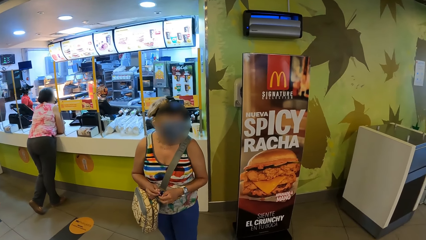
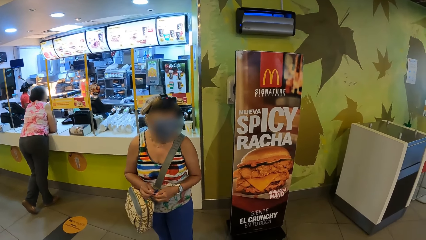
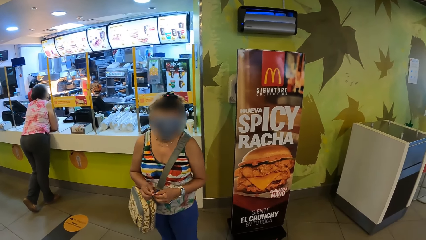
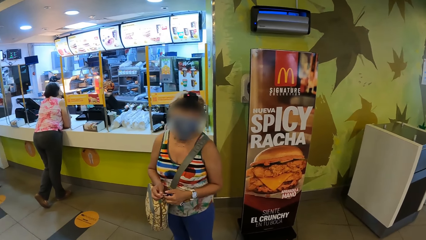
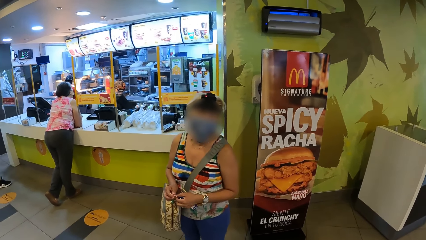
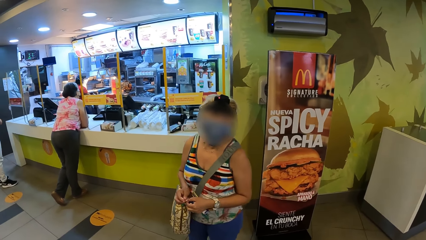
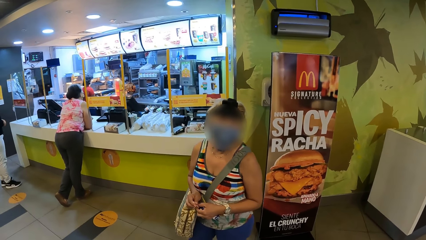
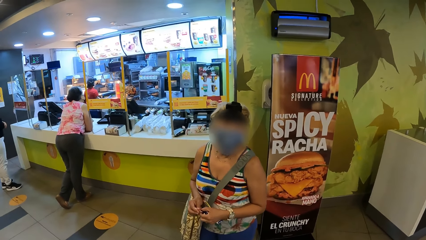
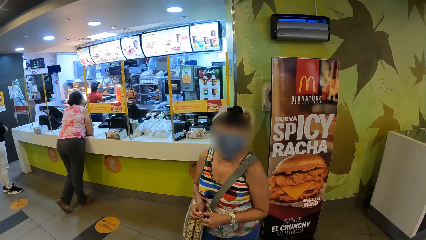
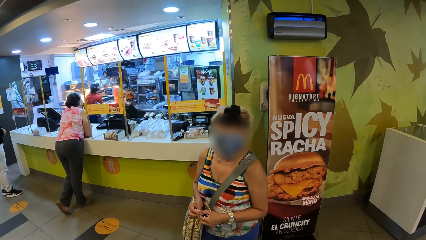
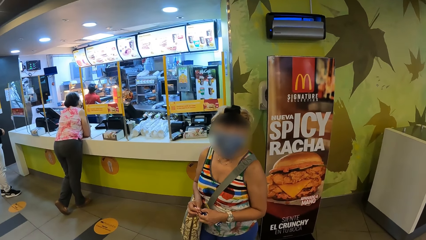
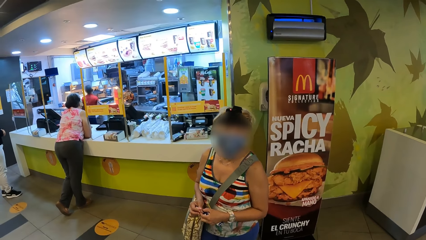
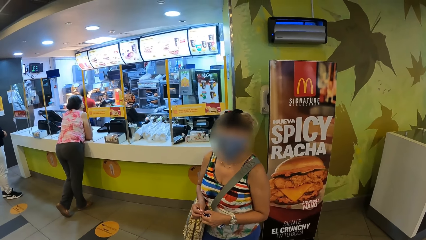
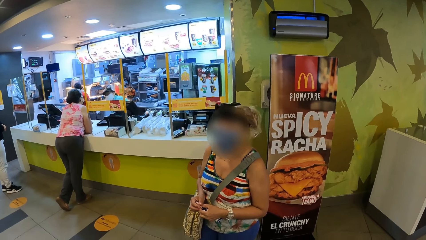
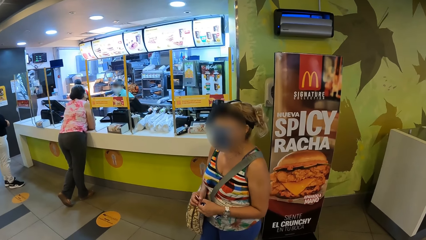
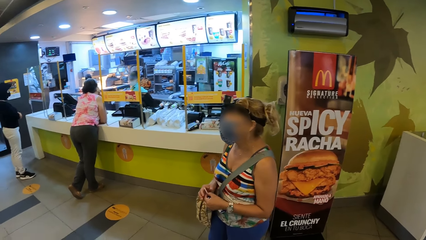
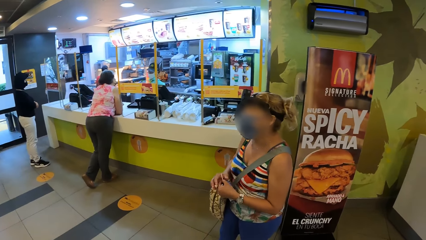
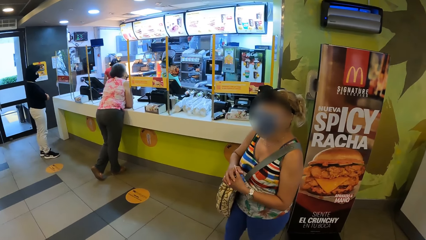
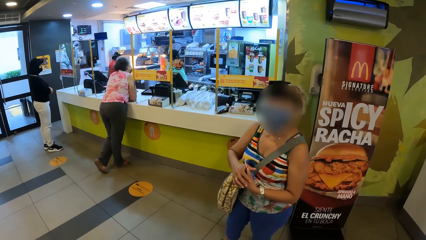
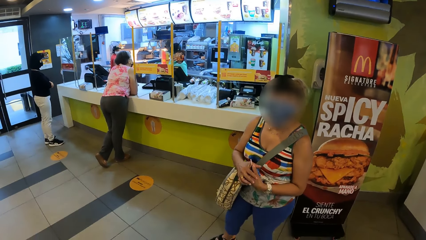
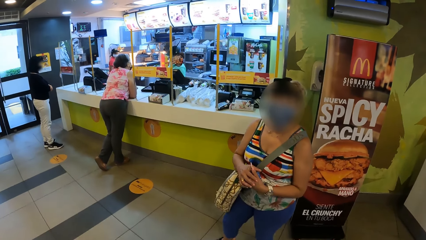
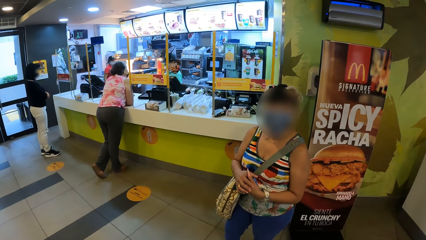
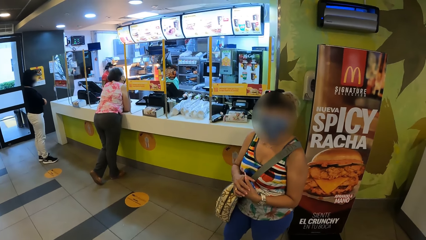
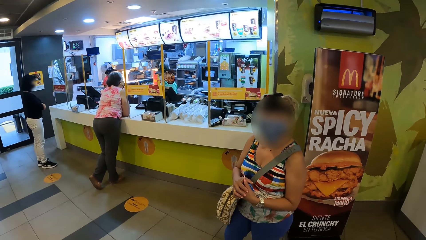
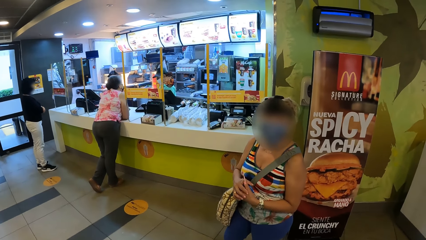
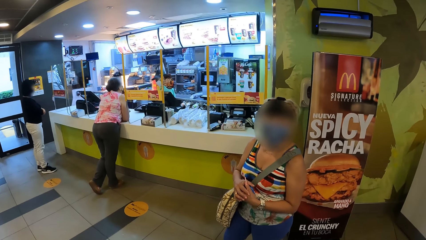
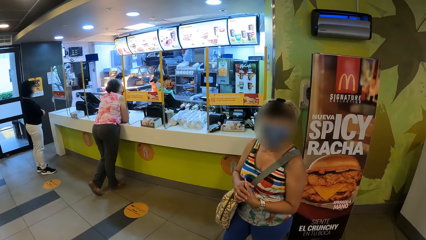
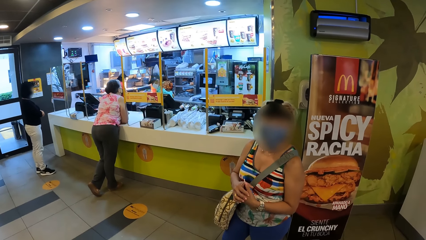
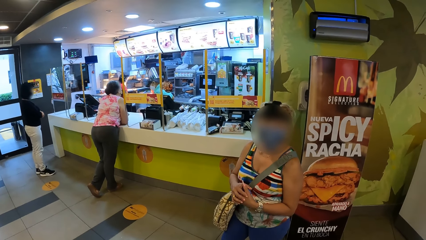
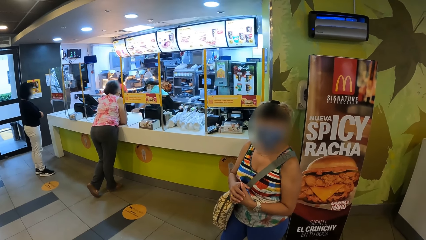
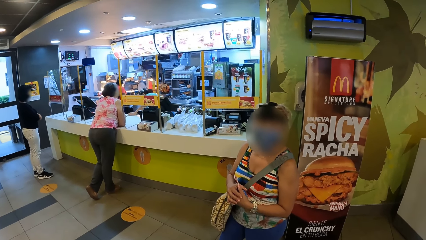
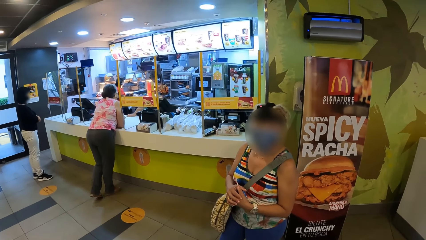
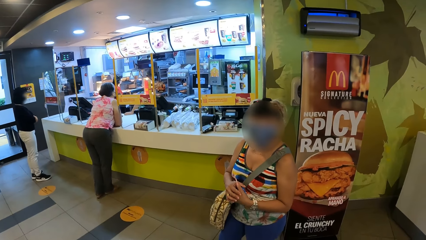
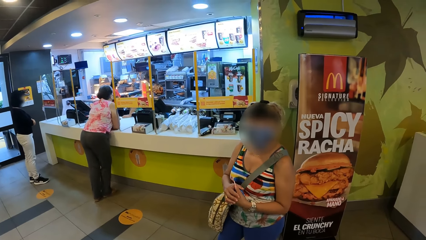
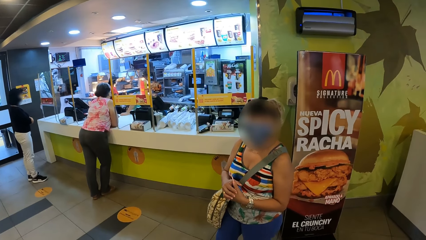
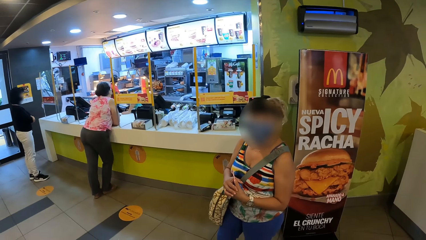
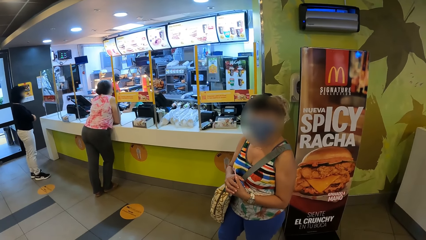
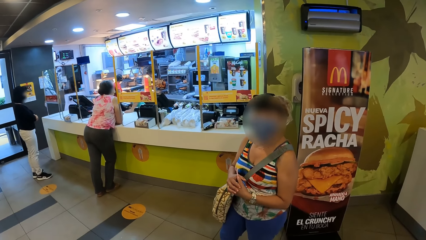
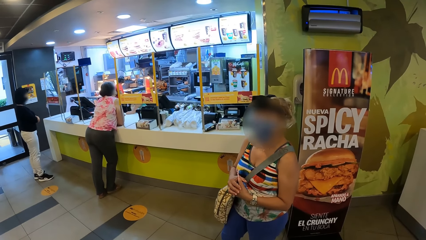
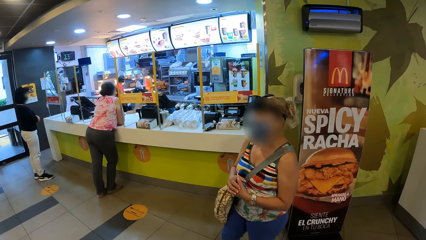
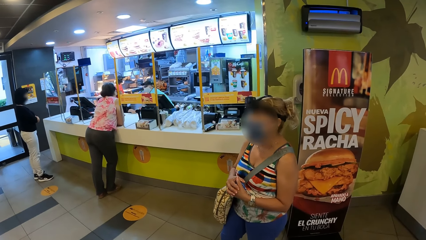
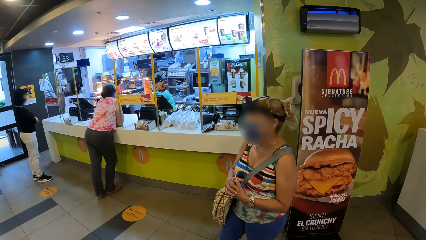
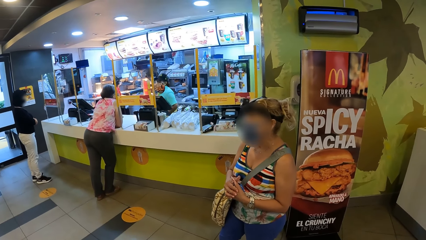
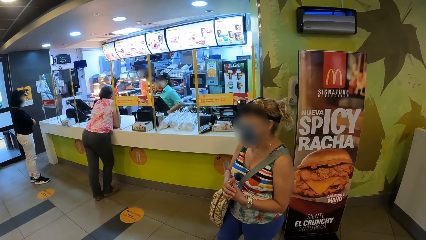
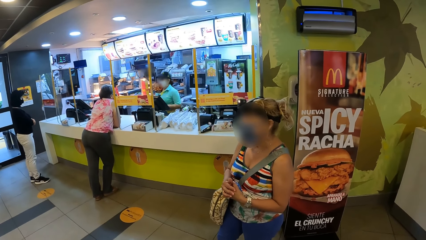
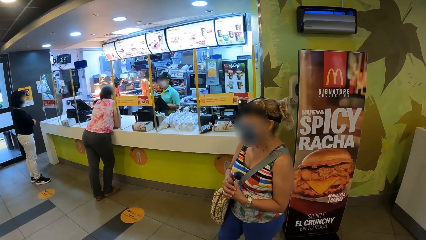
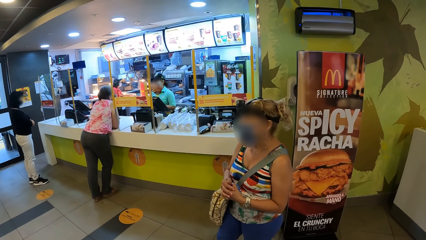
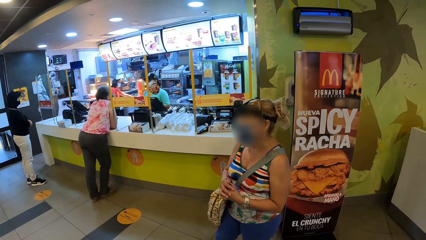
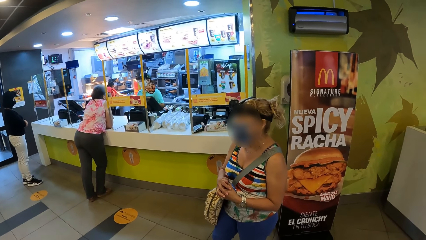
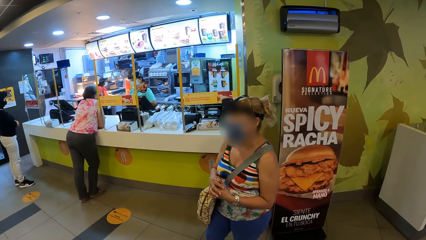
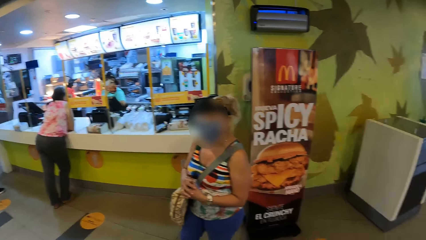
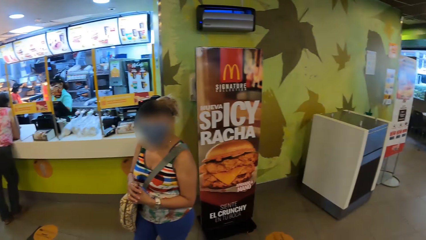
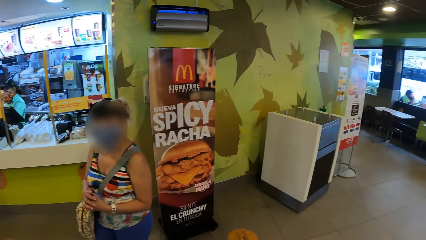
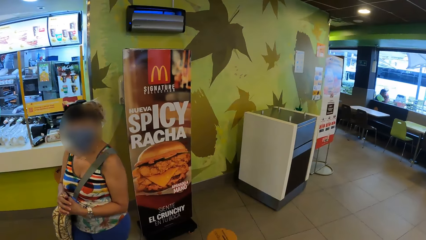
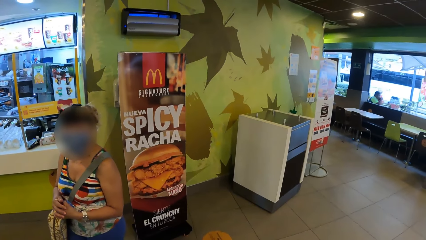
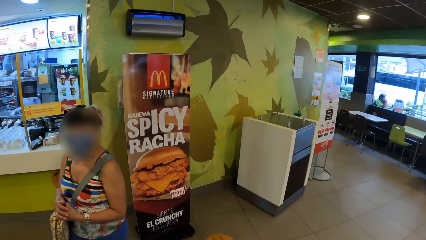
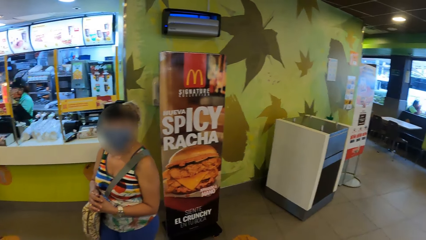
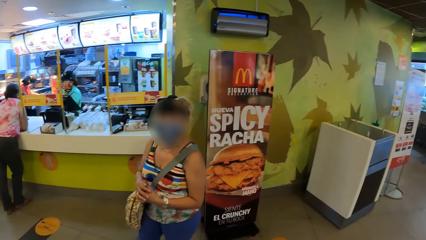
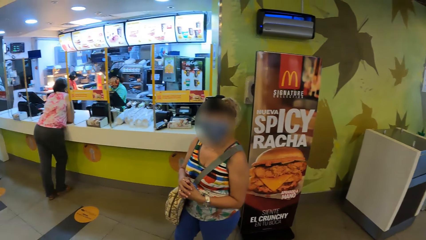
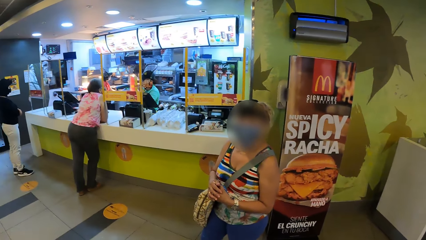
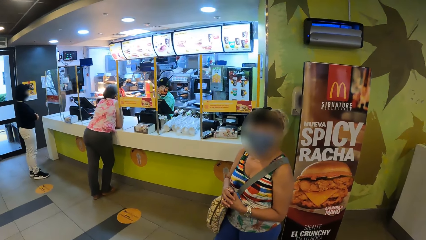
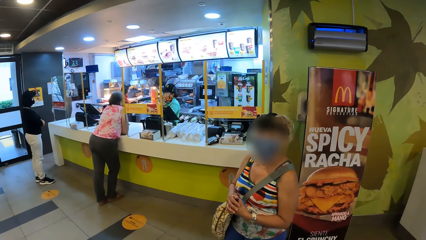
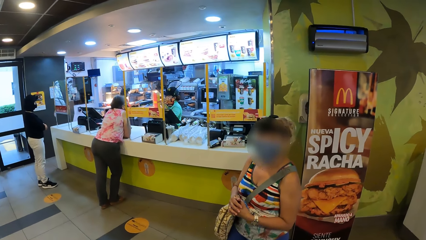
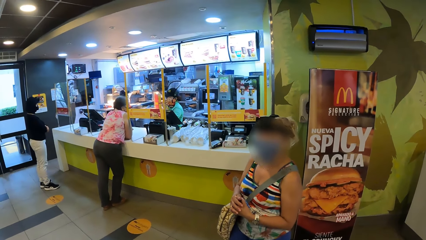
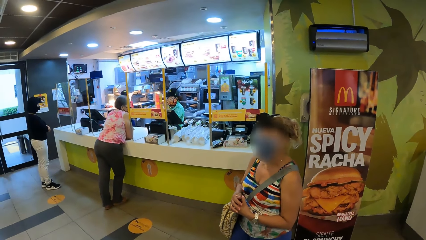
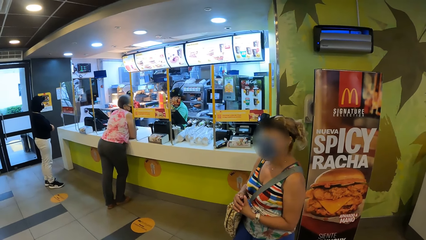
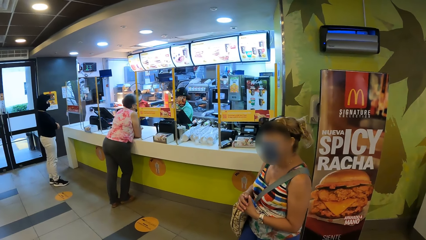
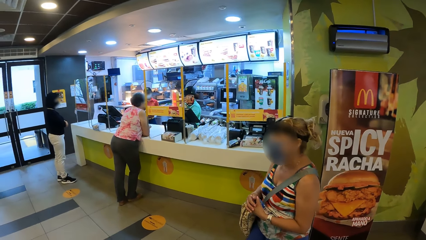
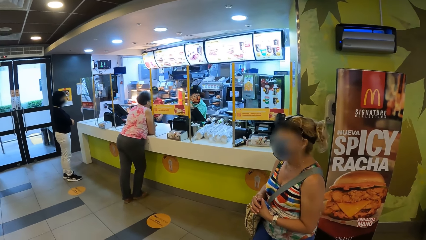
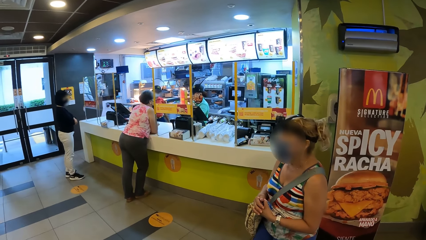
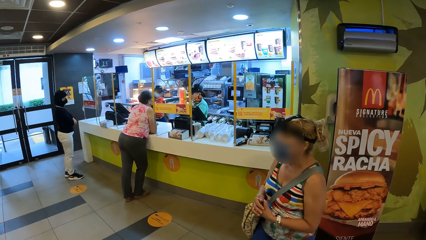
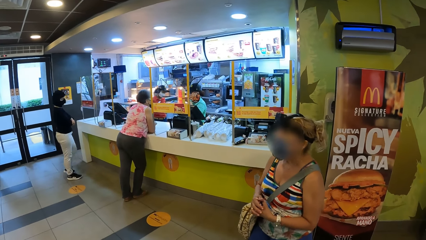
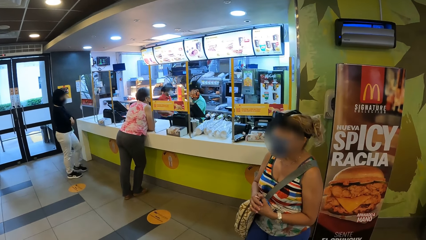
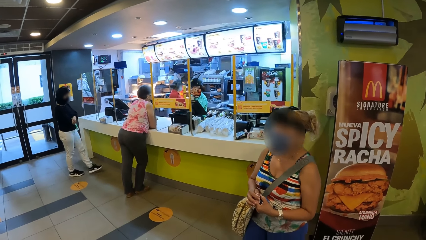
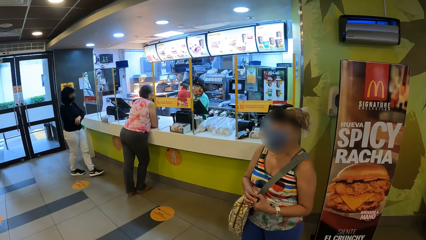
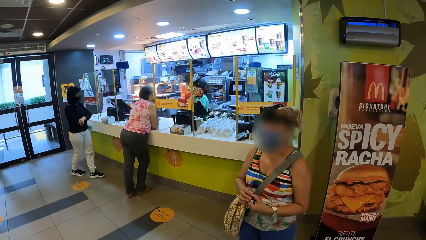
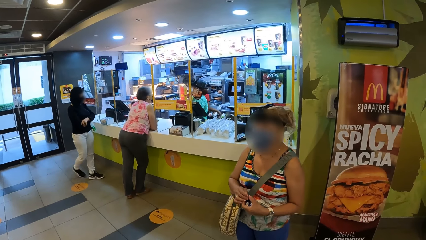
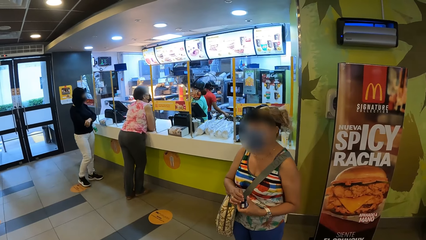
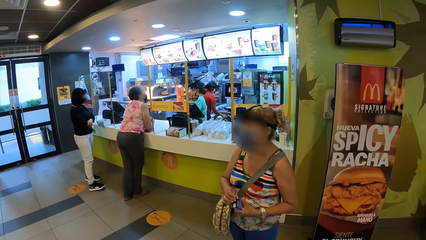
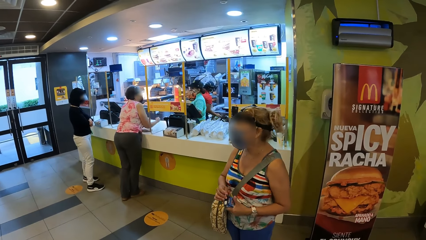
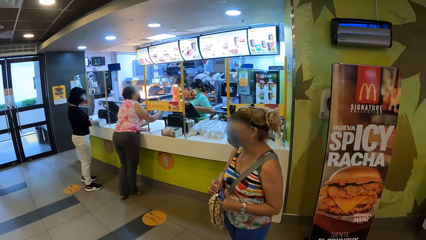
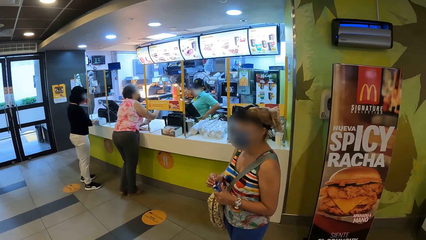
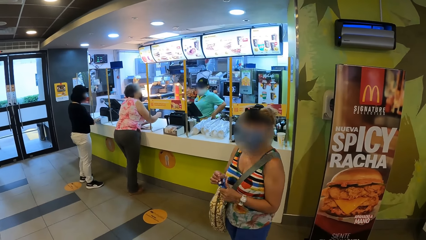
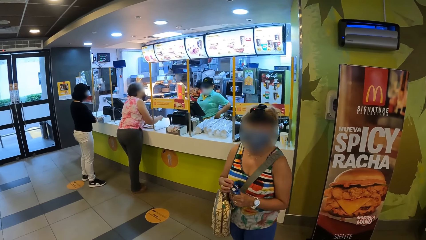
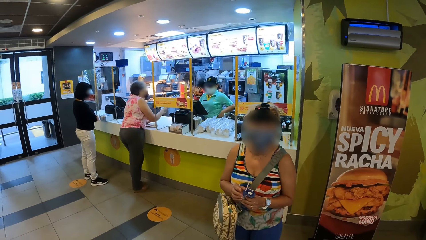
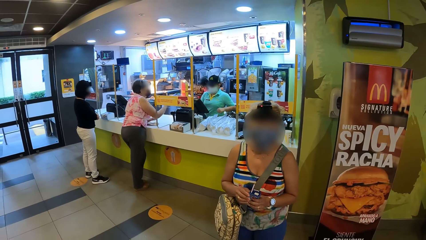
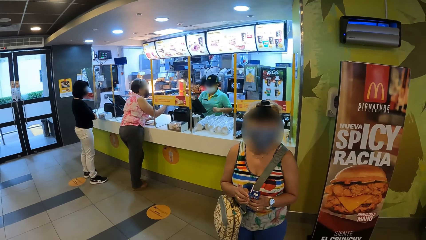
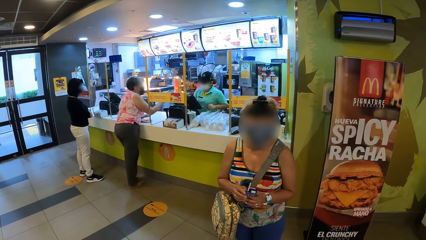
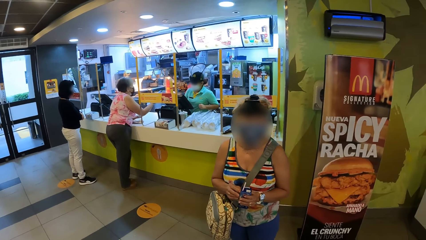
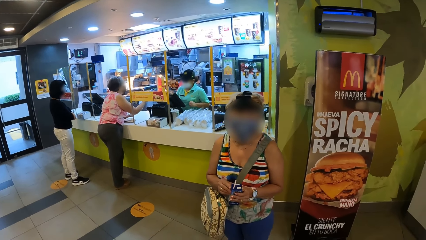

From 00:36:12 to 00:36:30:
The camera wearer converses with a person. A woman holds a box. The camera wearer looks around the restaurant. They look at a woman. The woman speaks to the camera wearer. The first woman touches a straw.
